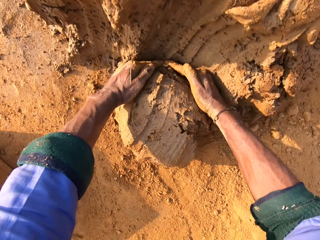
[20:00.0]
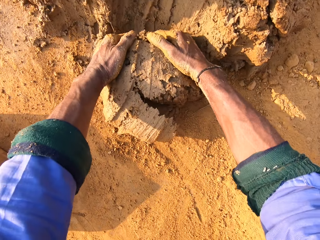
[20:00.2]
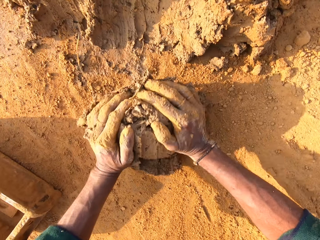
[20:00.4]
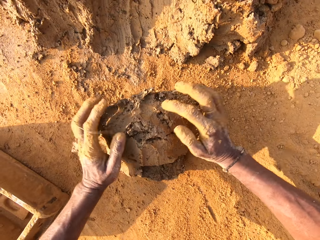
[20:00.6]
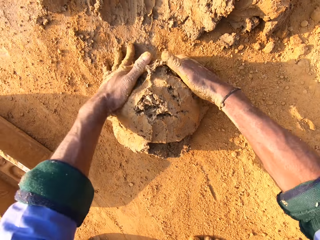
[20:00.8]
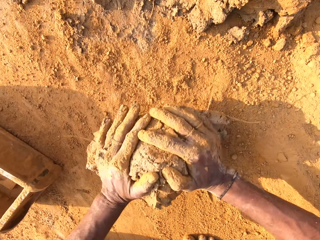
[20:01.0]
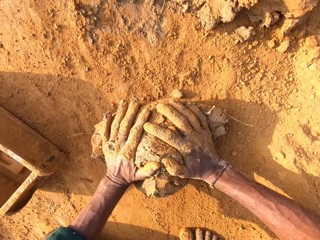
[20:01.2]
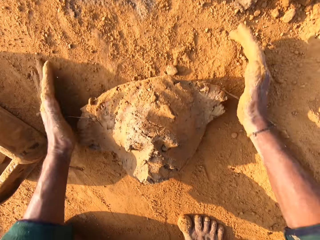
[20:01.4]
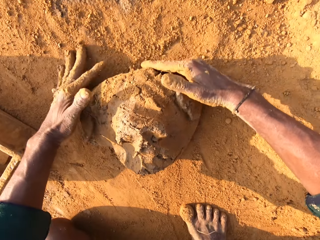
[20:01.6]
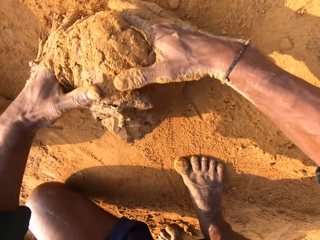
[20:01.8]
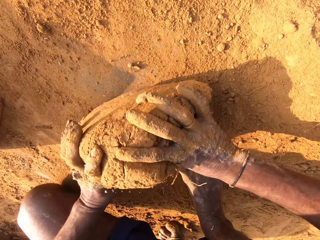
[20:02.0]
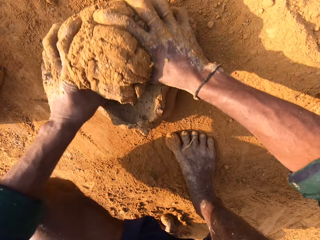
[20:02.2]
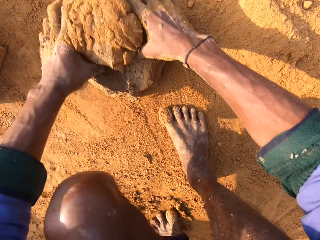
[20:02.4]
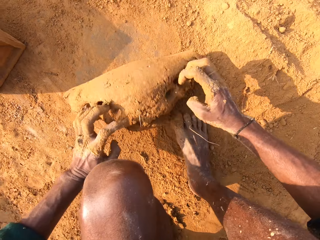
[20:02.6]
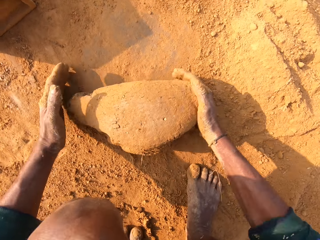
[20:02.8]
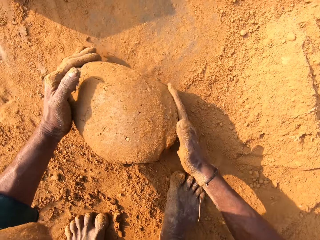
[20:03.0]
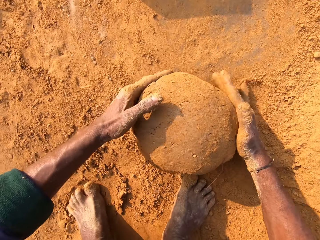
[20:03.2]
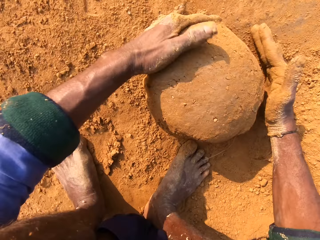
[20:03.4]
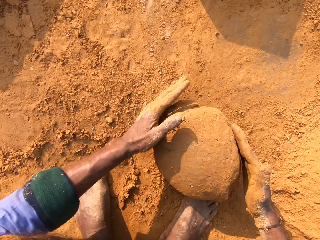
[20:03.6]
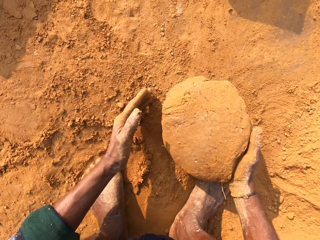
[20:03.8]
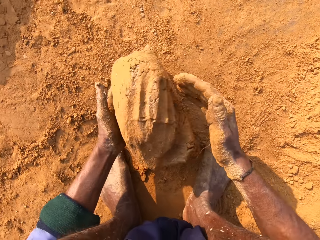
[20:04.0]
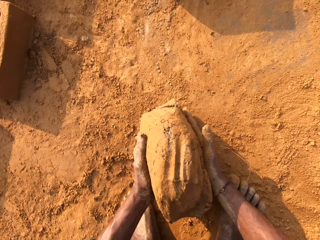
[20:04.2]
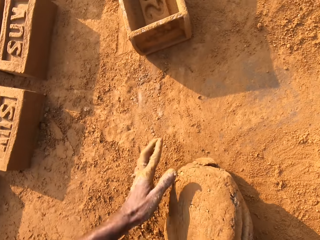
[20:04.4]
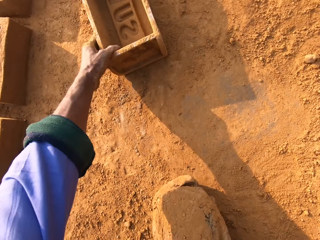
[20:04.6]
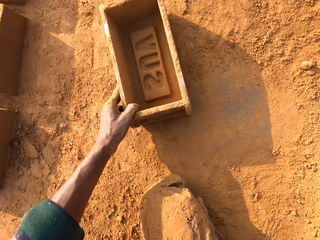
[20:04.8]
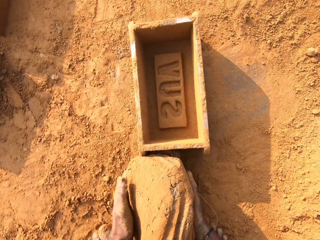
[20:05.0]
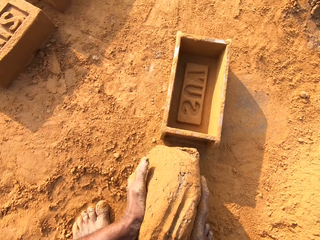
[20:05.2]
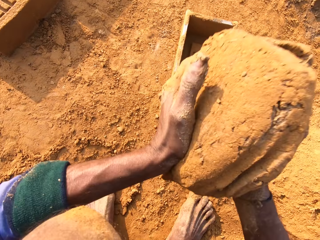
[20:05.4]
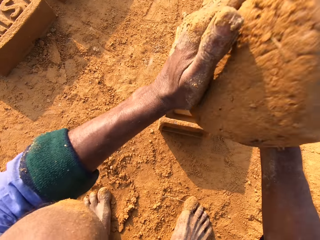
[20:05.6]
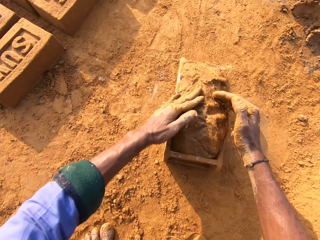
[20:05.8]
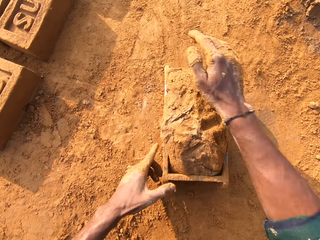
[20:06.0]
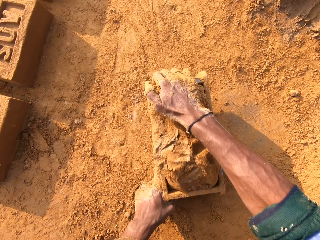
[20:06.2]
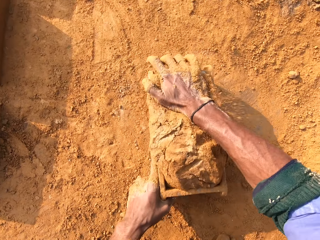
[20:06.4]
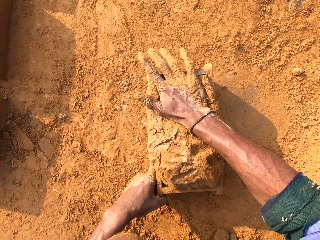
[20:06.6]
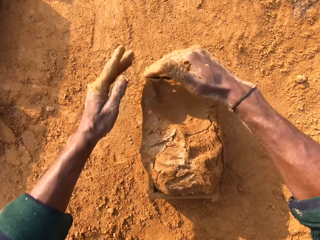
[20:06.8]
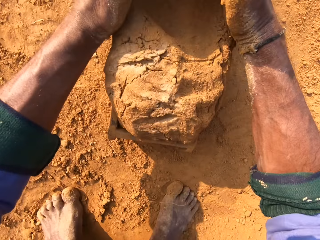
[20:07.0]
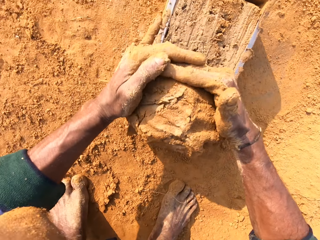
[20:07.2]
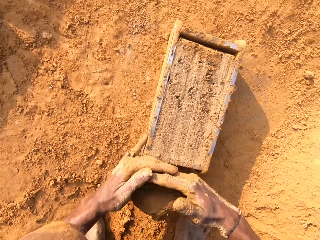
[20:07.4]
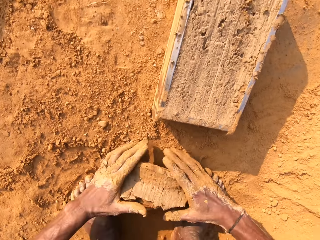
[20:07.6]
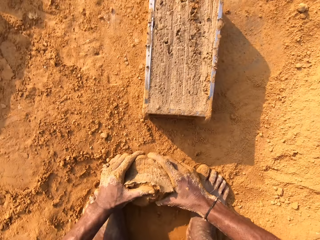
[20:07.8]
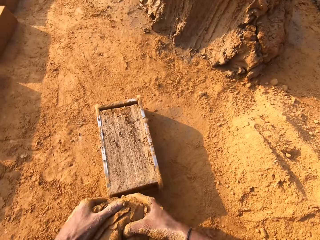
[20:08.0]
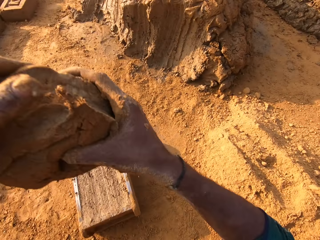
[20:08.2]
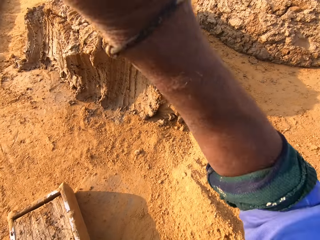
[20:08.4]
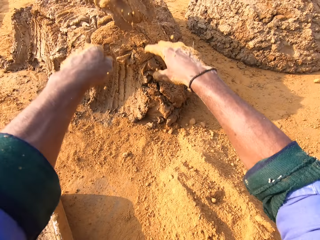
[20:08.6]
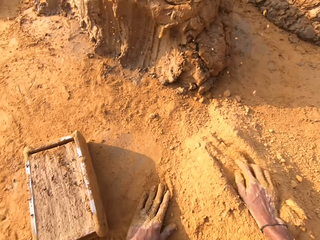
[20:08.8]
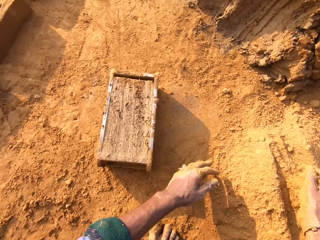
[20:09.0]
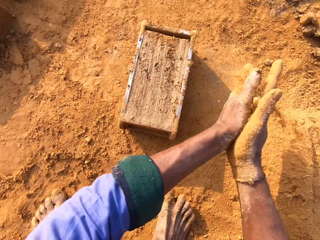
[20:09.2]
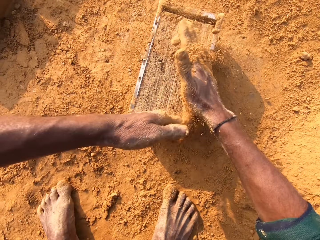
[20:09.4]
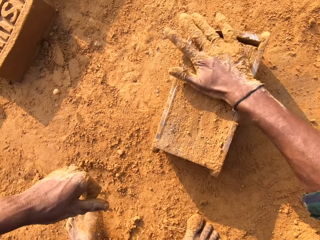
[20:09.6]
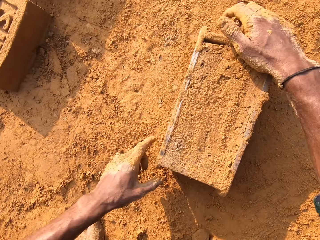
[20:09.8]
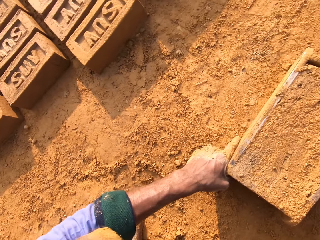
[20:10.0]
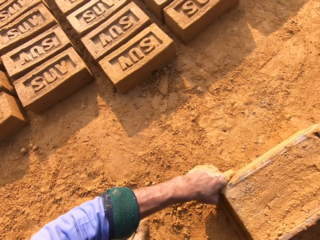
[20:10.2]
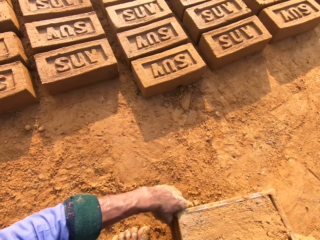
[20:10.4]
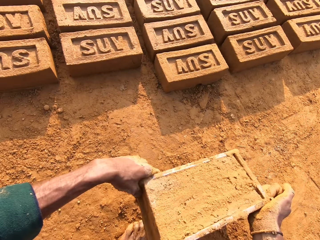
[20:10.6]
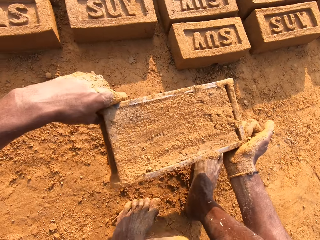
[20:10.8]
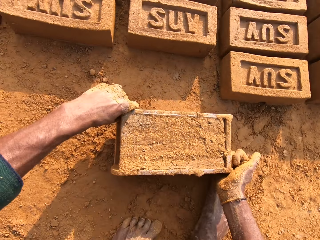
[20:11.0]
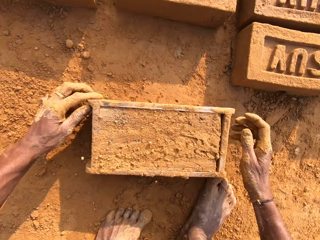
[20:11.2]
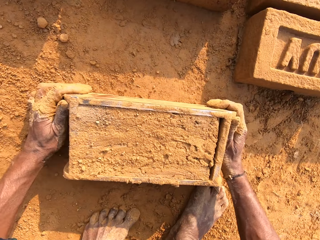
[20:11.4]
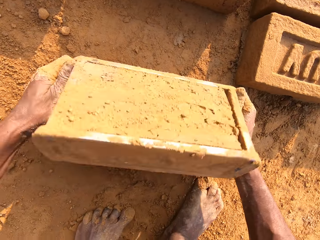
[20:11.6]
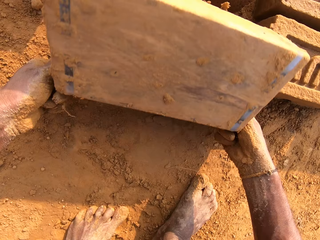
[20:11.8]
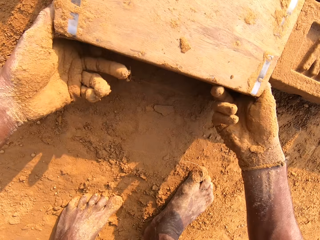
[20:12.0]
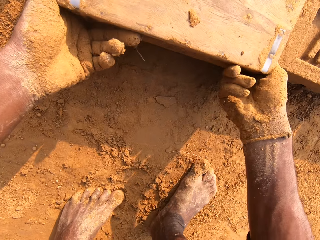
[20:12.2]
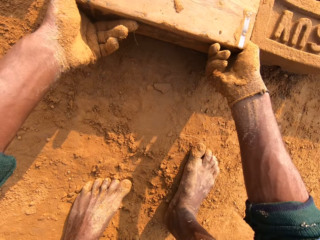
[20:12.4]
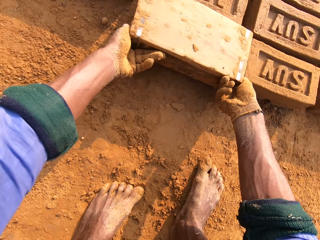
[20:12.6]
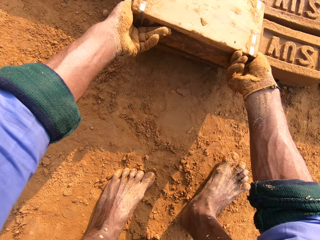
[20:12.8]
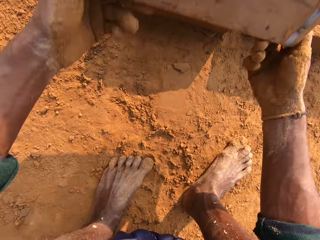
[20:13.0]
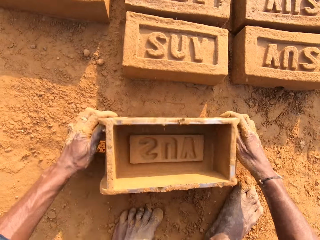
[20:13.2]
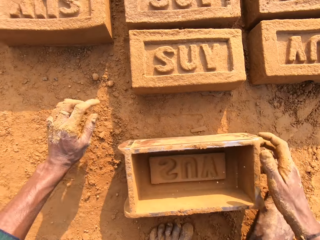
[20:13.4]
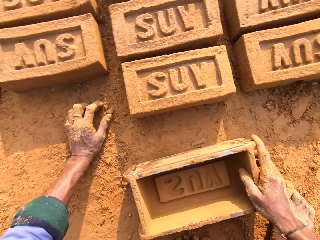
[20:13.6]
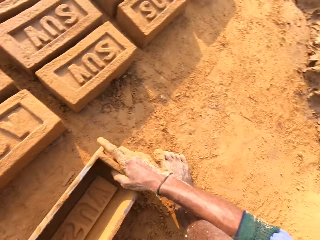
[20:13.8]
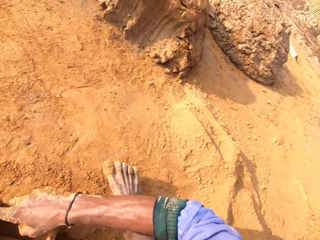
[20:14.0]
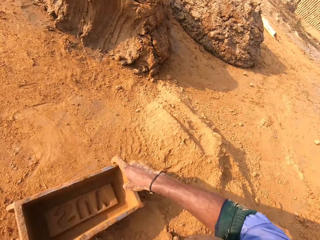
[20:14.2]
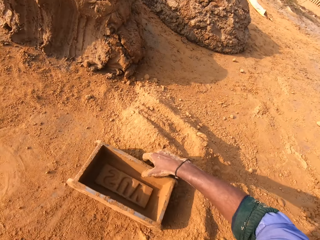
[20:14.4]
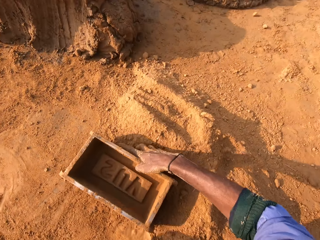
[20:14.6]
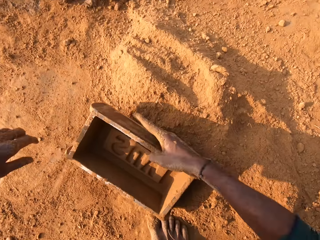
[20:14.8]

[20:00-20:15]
The camera wearer cuts the clay with both hands. They scoop clay with hands. They mold the clay with hands. They press the clay with both hands. They pull the brick mold or clay box closer. They put the clay in the brick mold. They pull the clay from the brick mold with both hands. They throw the clay on the heap of clay. They rub hands with soil. They pour soil on the clay in the brick mold. They lift the brick mold. They pour the clay brick on the ground. They flip over the clay box on the ground. They drop the brick mold on the ground.

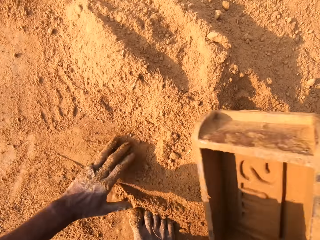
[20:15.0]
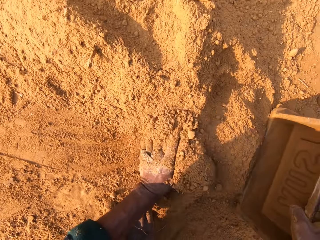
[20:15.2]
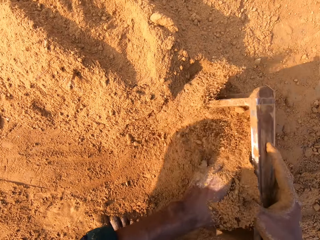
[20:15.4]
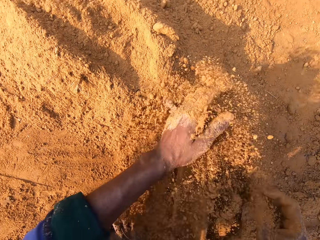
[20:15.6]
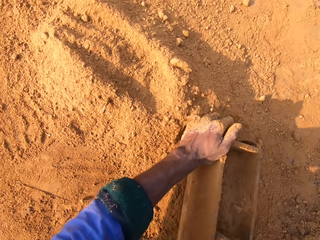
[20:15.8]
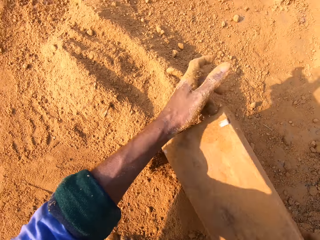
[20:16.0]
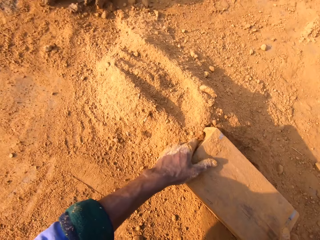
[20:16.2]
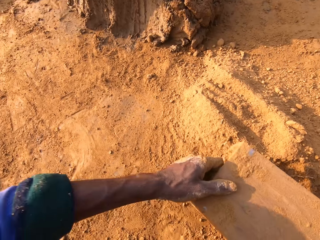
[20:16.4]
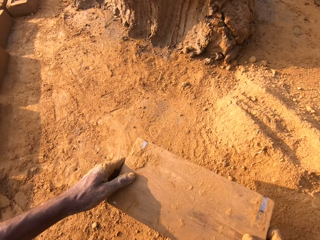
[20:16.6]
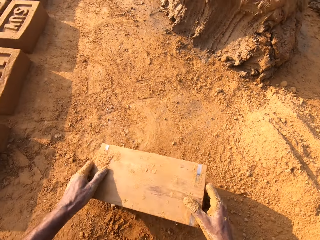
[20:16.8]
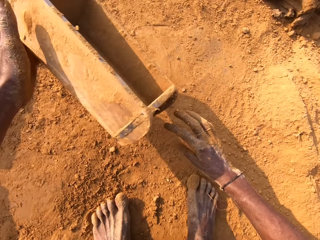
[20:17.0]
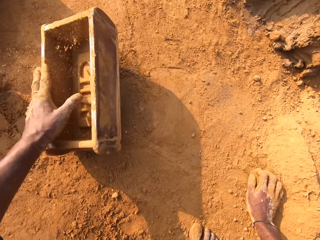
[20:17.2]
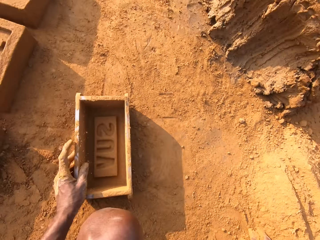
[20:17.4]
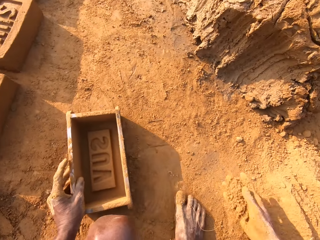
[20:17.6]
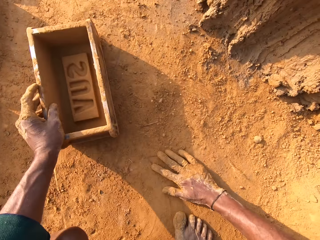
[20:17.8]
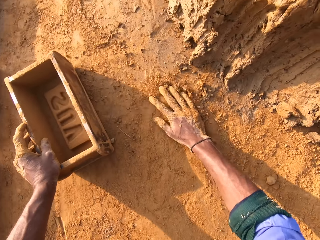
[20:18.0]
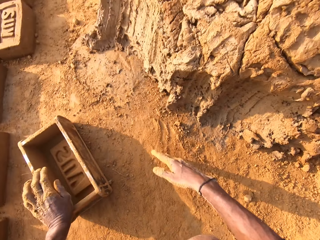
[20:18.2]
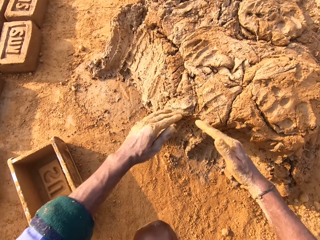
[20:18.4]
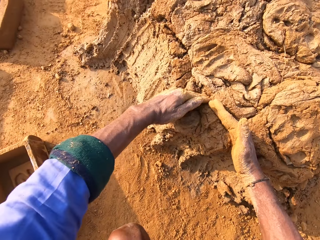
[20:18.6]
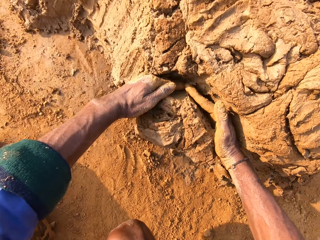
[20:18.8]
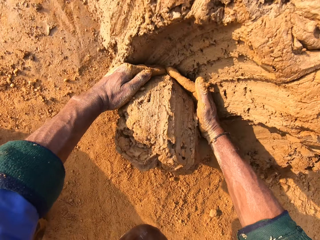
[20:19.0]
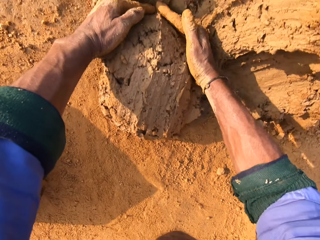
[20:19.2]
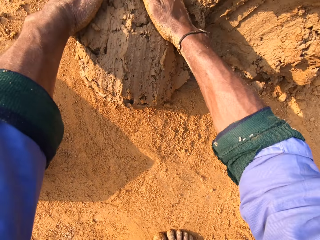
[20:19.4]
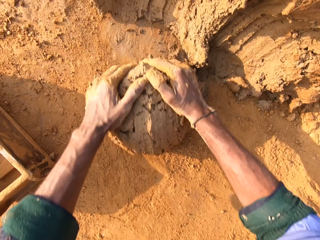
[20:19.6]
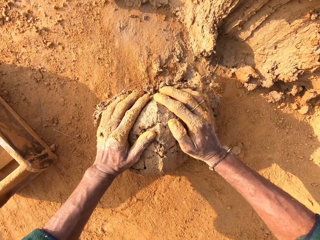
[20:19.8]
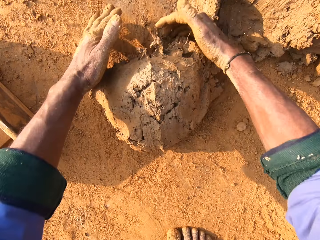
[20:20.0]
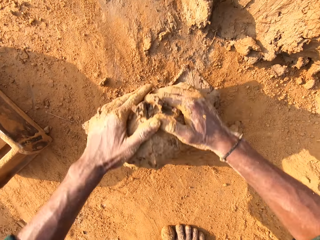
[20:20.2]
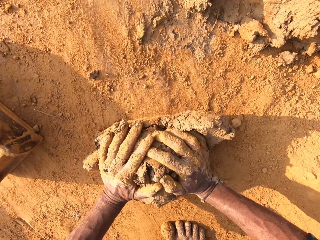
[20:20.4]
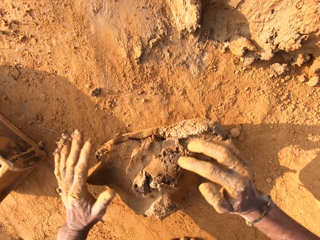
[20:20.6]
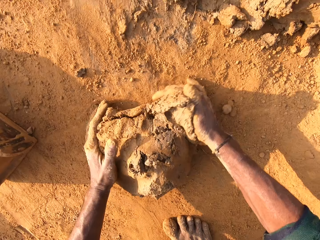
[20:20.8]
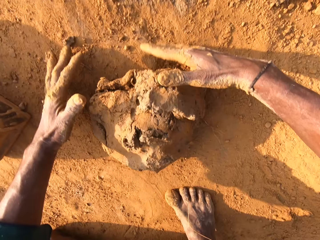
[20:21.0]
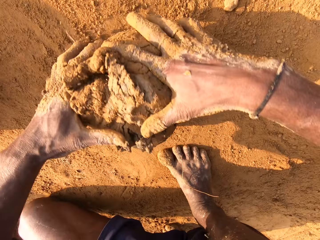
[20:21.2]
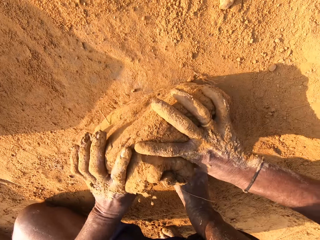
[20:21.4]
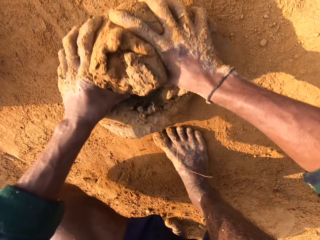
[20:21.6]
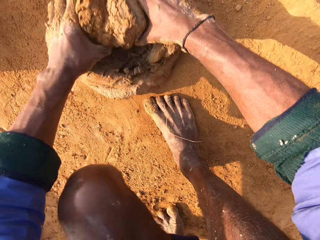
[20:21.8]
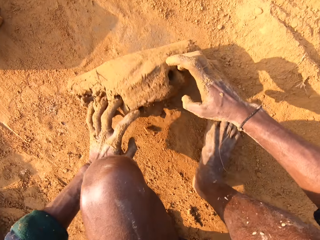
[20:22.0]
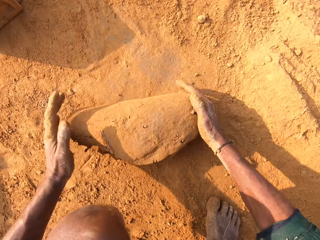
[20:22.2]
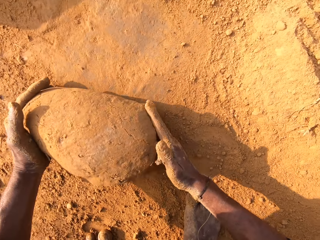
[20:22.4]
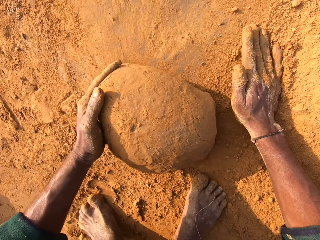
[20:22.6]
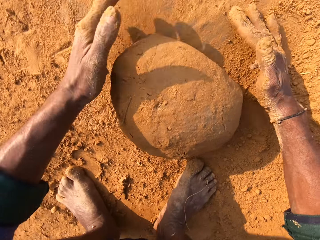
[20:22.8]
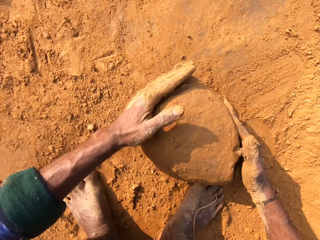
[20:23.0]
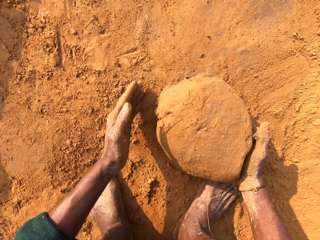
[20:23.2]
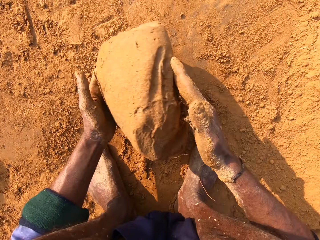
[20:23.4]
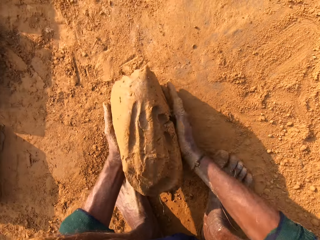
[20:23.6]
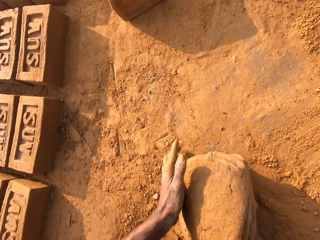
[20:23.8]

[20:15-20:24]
The camera wearer puts the soil in the brick mold. They pour soil on the ground. They drop the brick mold on the ground. They scoop clay with hands. They cut the clay with both hands. They mold the clay with hands. They press the clay with both hands.
